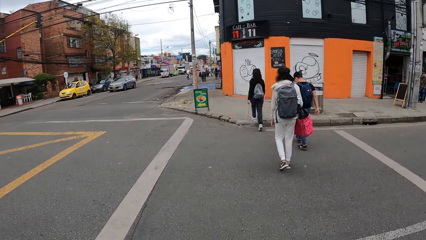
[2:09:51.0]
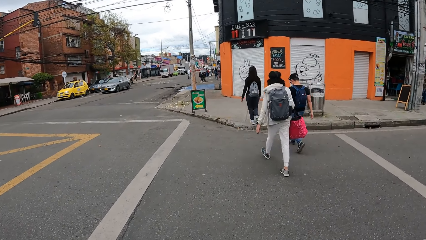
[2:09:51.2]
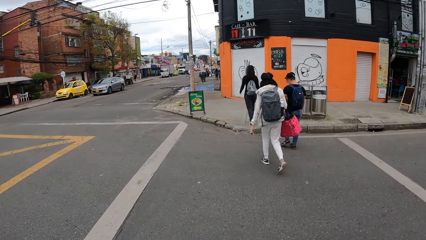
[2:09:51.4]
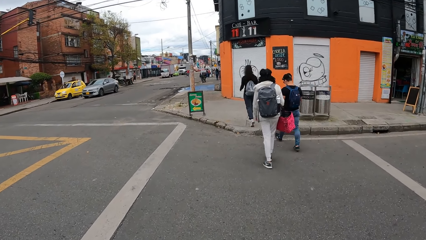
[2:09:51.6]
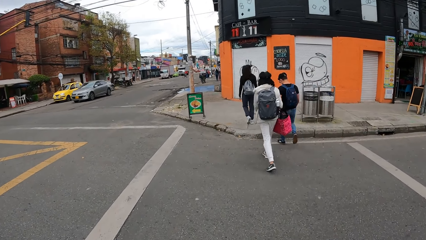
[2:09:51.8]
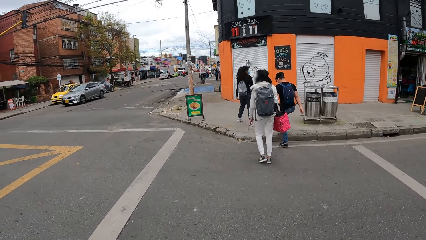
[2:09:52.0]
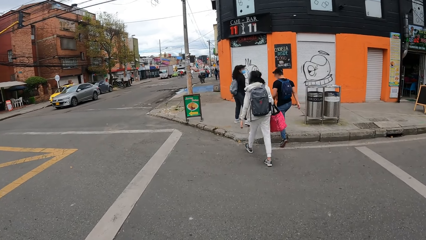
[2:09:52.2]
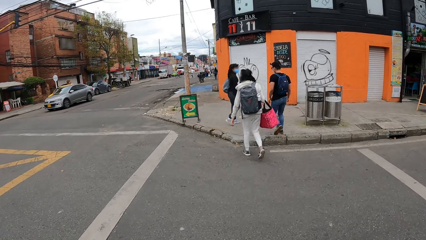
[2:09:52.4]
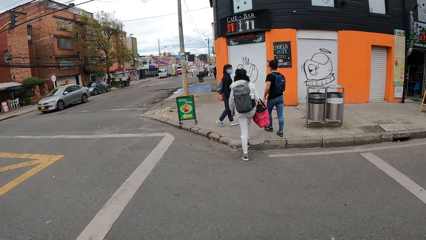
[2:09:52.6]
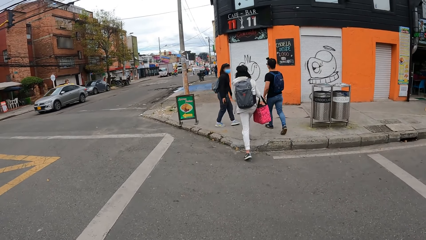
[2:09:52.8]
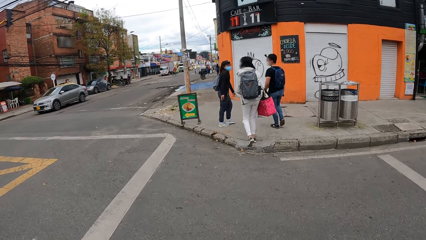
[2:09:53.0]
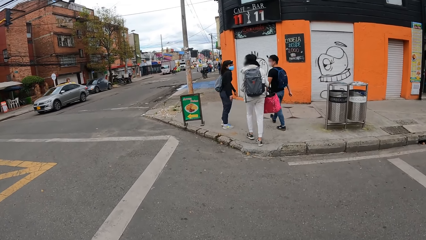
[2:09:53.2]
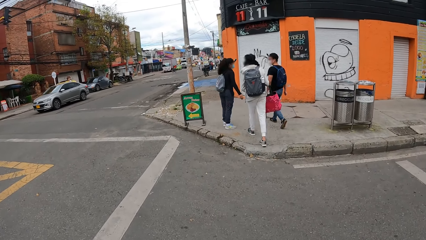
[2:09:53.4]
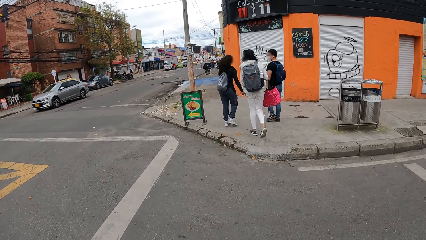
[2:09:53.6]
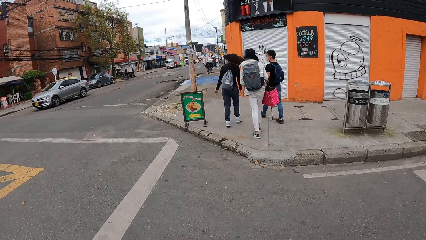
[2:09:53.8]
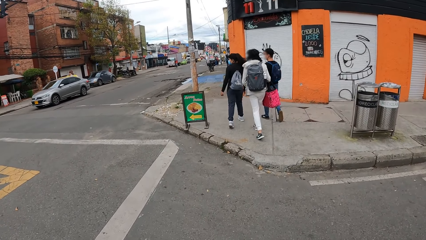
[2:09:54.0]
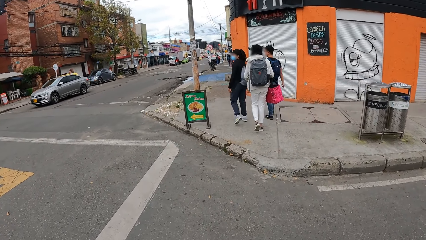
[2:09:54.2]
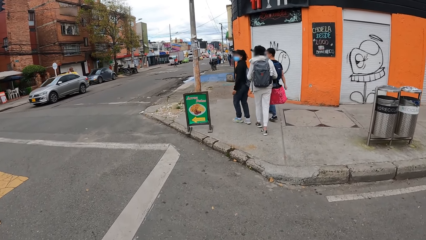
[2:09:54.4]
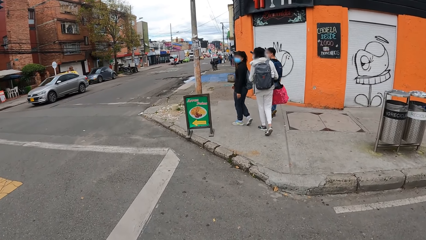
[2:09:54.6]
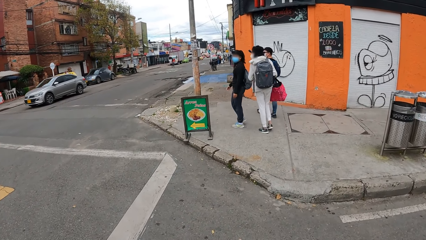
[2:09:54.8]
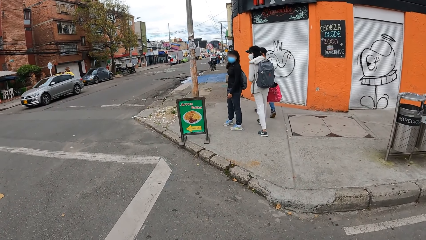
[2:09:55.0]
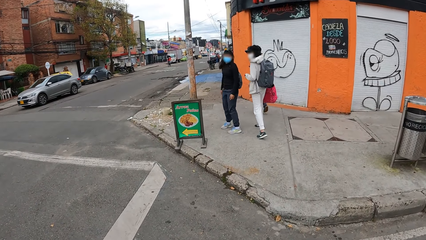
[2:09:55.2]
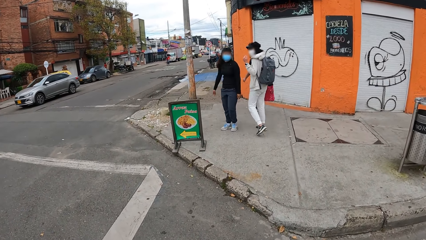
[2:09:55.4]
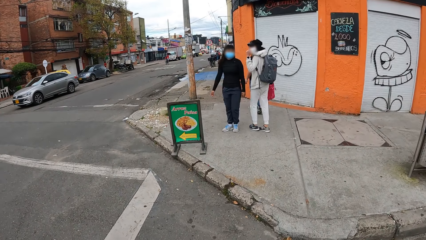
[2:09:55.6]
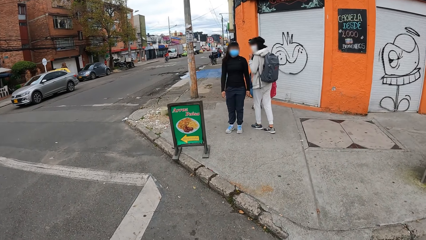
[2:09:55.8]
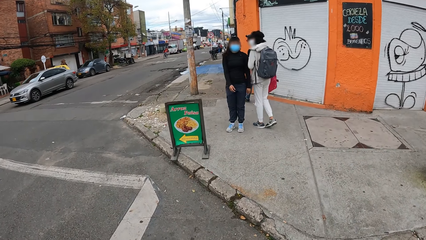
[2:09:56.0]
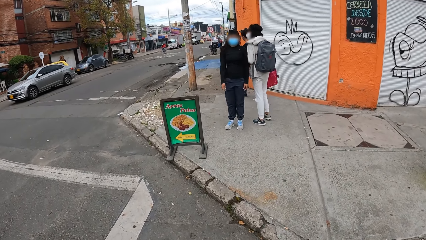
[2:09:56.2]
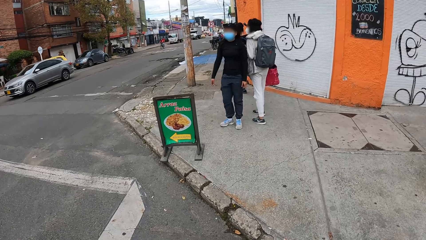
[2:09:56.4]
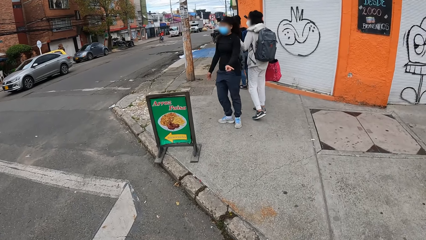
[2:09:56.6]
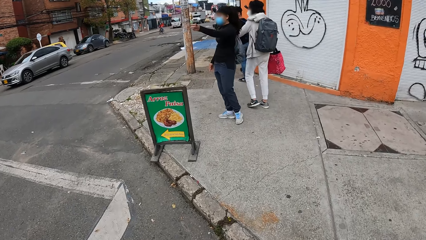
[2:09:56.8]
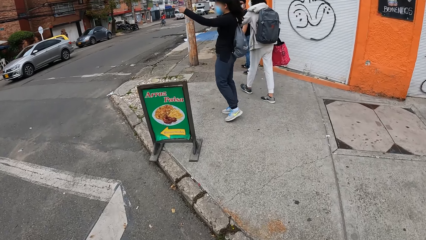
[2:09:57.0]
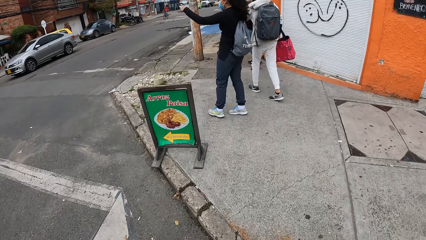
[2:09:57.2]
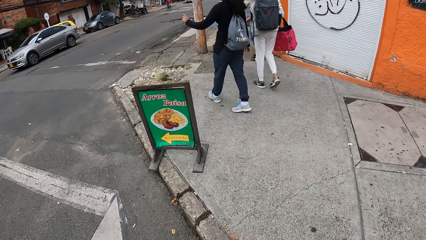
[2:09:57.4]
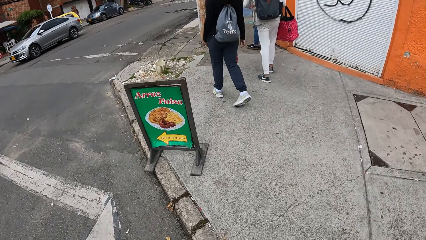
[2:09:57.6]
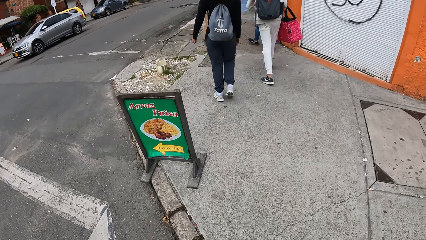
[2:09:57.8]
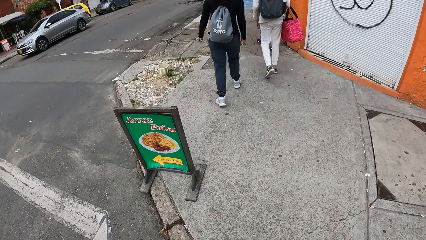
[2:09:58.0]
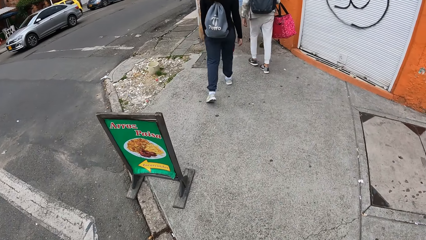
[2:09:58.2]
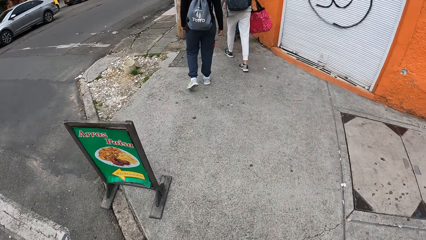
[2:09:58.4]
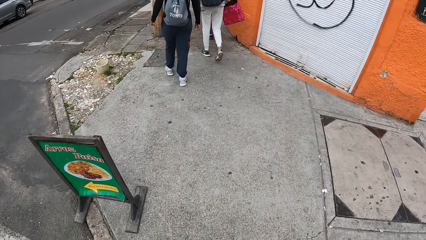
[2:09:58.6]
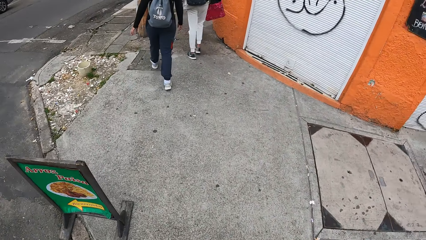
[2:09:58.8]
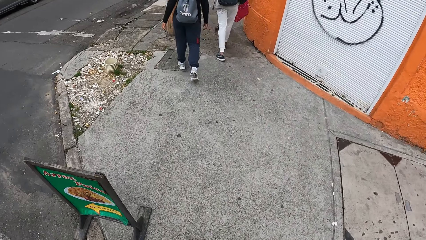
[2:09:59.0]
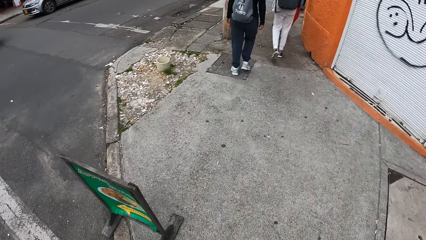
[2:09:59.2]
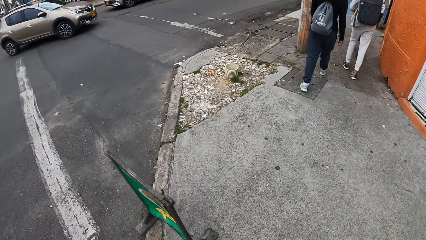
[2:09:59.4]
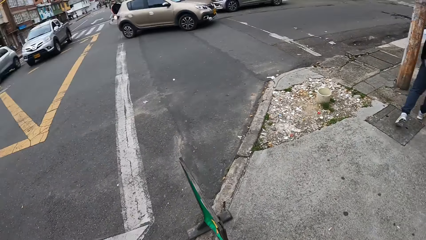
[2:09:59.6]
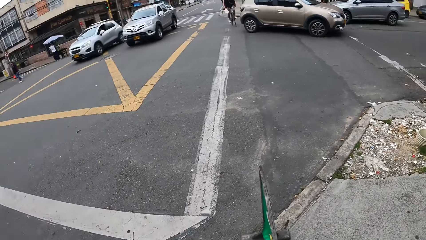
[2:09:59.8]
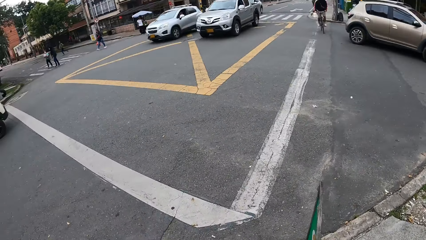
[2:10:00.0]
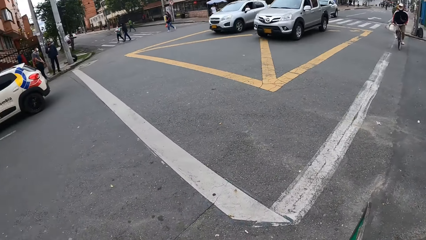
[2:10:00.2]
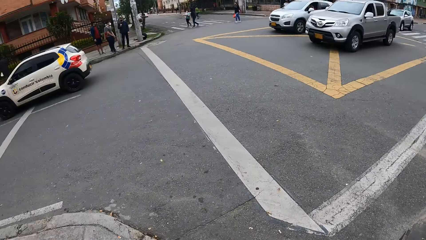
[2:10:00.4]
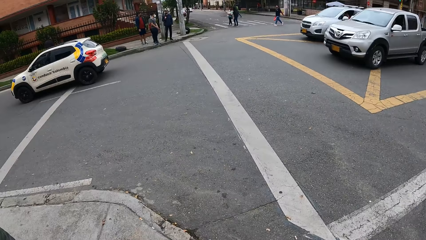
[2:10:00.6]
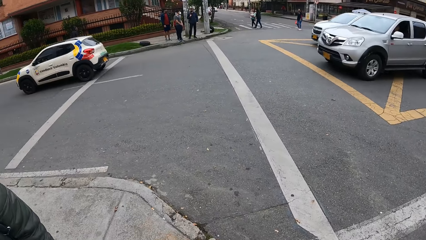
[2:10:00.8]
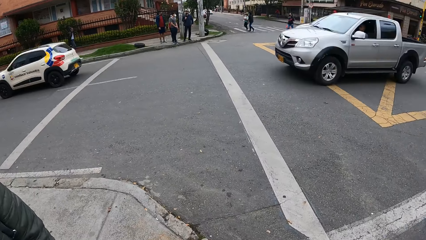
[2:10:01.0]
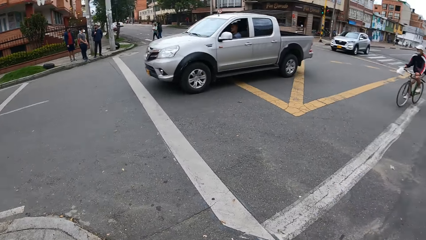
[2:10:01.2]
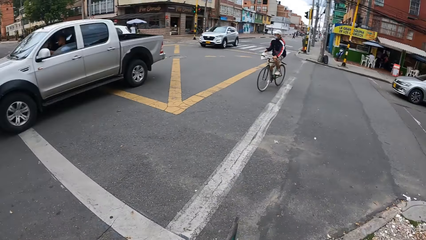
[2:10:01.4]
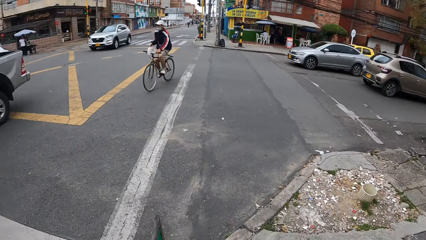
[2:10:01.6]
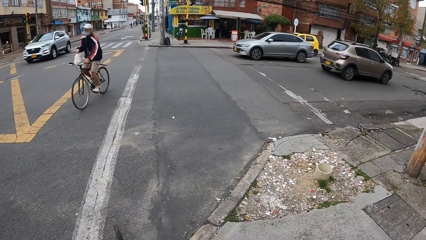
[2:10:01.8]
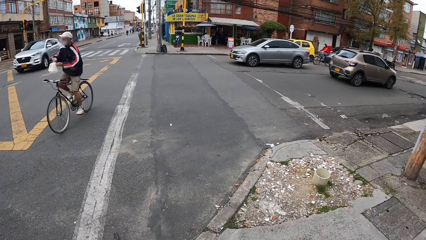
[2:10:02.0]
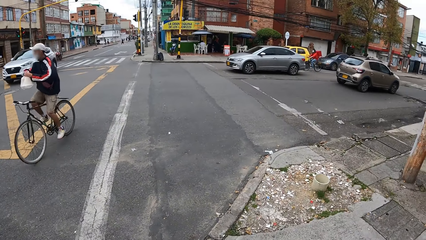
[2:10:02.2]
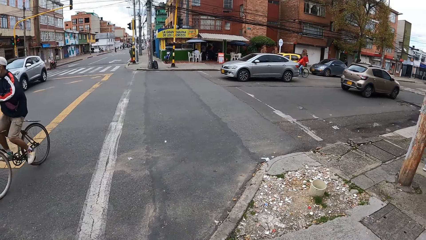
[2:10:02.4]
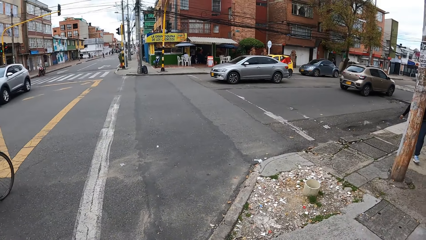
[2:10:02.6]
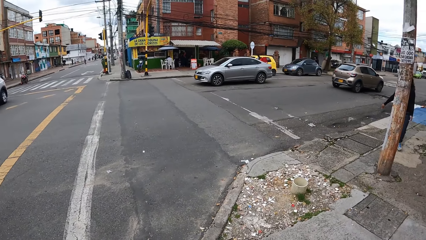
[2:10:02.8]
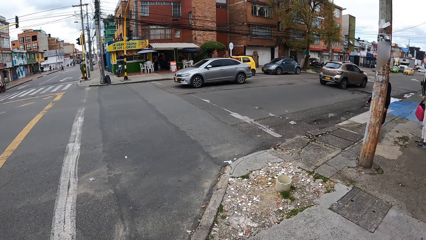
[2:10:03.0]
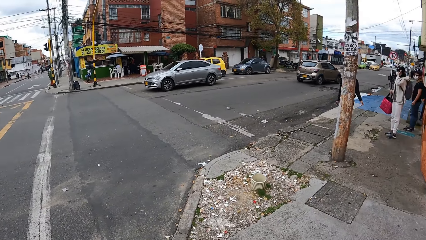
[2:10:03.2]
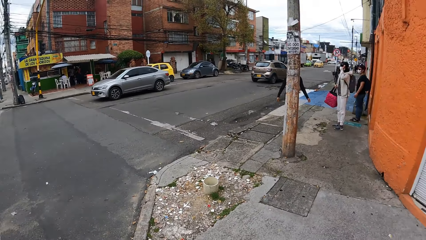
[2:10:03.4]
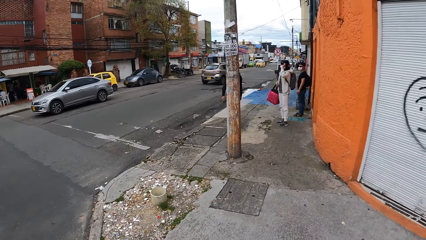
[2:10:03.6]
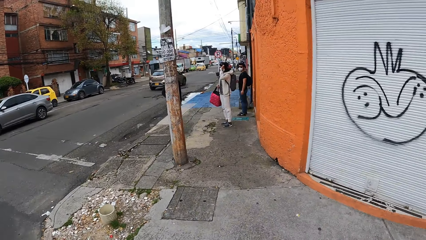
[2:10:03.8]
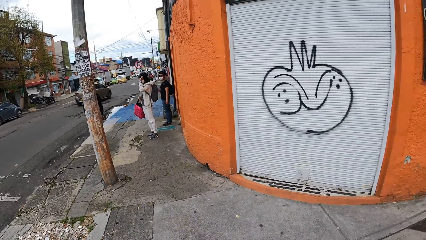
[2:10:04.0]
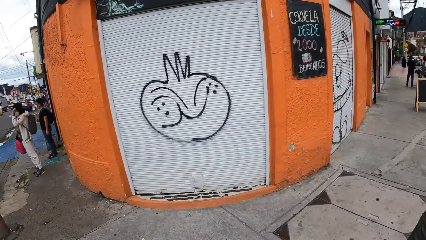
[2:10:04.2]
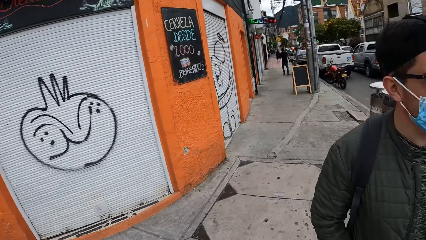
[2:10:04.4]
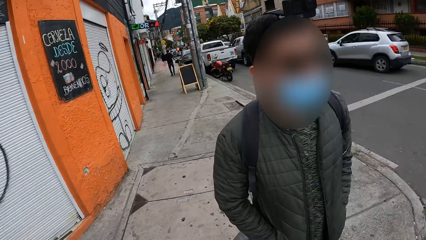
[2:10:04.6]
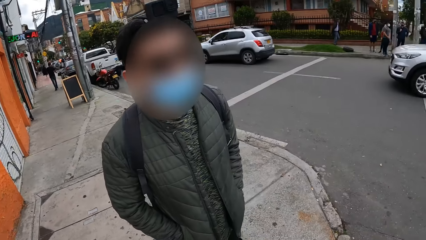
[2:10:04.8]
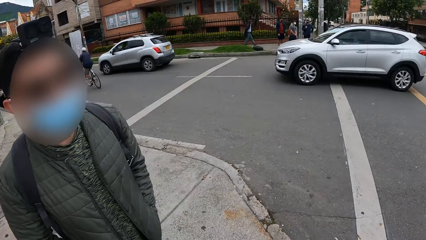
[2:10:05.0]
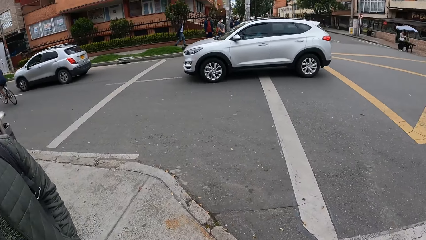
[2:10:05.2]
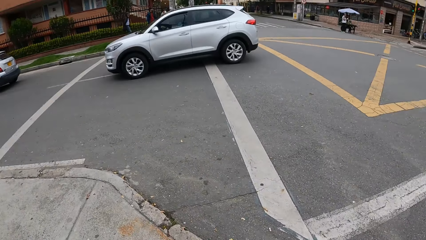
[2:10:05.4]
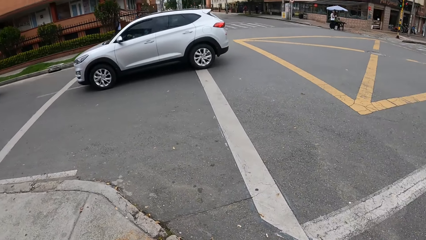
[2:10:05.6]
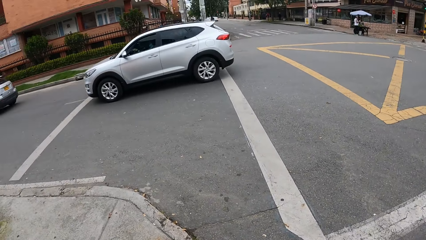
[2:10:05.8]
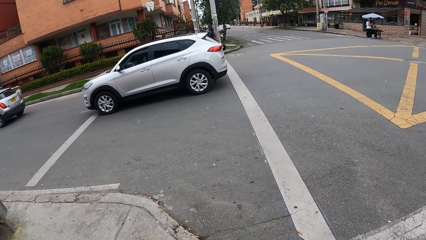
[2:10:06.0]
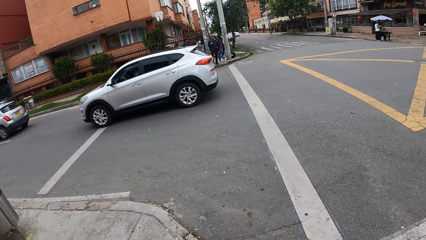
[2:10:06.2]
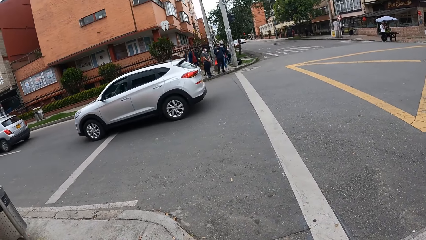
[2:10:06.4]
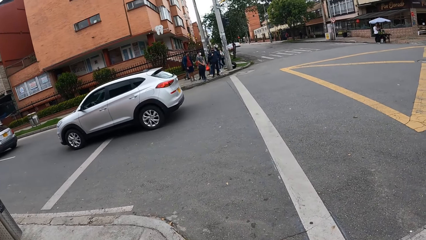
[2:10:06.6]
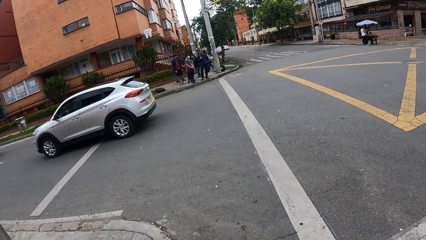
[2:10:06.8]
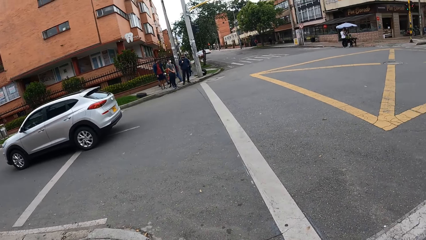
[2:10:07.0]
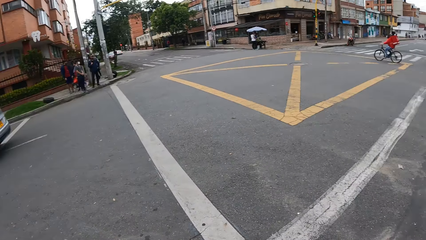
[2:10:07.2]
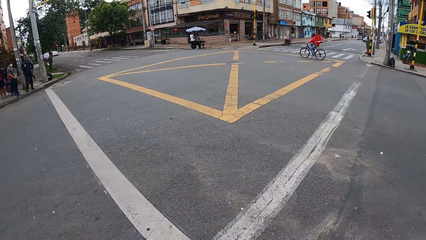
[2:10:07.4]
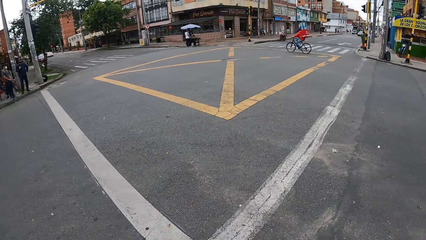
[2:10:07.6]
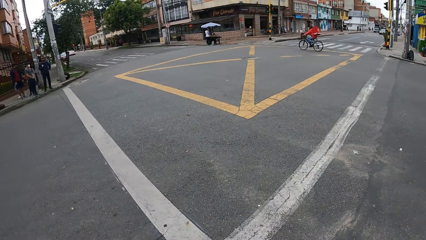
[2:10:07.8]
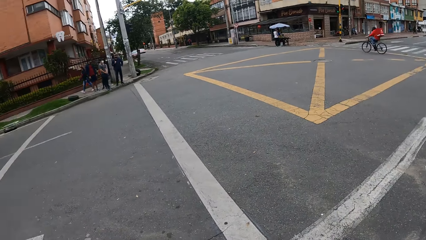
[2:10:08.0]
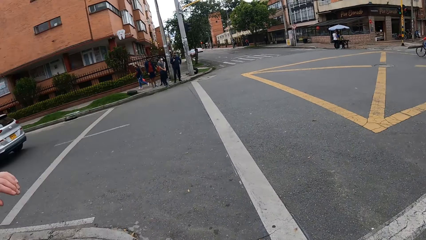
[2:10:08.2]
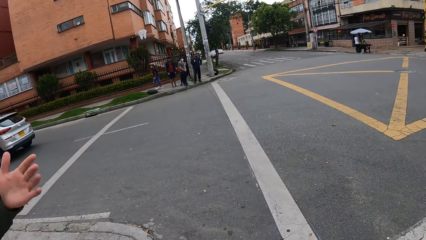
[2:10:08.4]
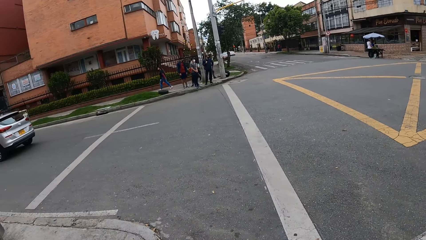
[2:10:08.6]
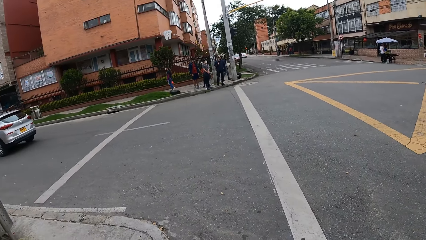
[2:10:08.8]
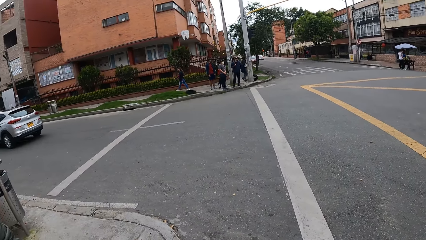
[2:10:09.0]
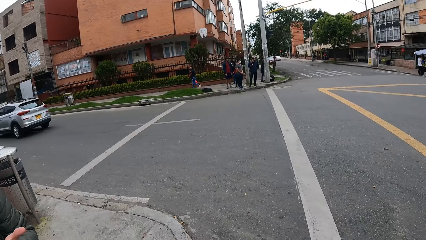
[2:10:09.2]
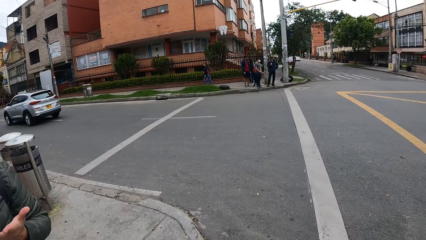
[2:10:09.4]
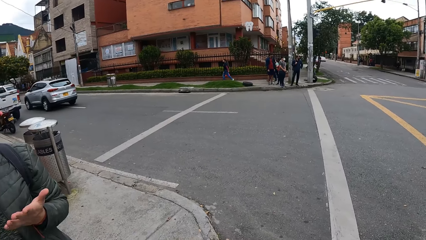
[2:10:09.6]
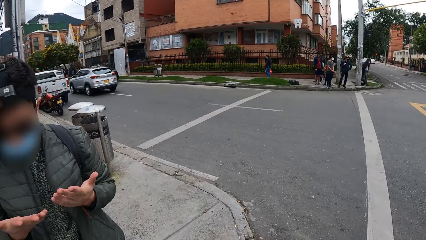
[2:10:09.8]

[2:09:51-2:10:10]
The camera wearer walks forward in the street. They stop on a sidewalk with a group of people. Some cars drive past the camera wearer. The camera wearer looks back. A man rides a bicycle past the camera wearer. The camera wearer looks forward and looks back. A silver car drives past the camera wearer. The camera wearer looks aside. The silver car drives past the camera wearer.
